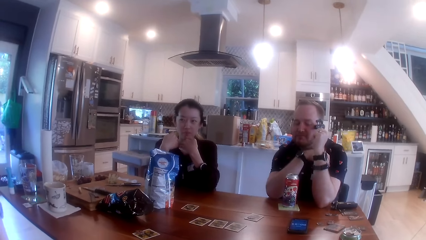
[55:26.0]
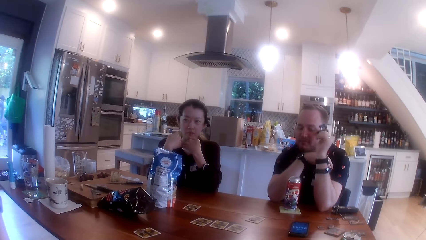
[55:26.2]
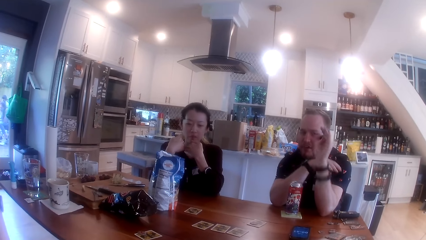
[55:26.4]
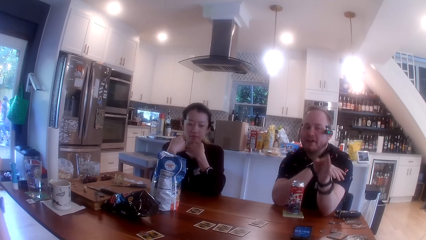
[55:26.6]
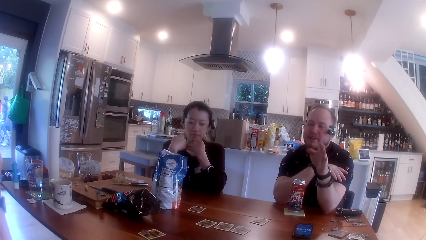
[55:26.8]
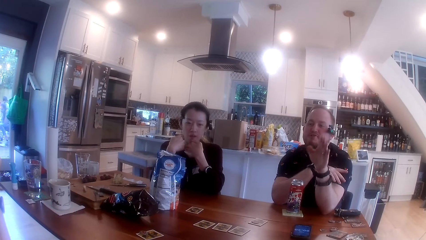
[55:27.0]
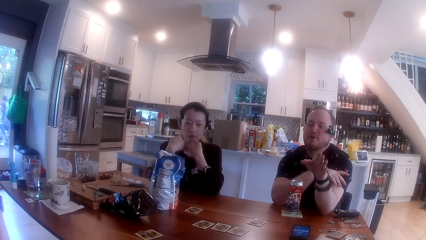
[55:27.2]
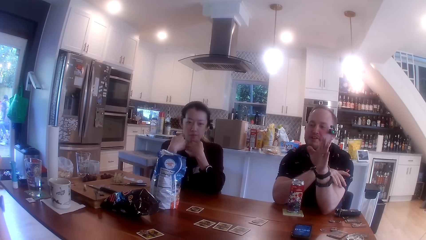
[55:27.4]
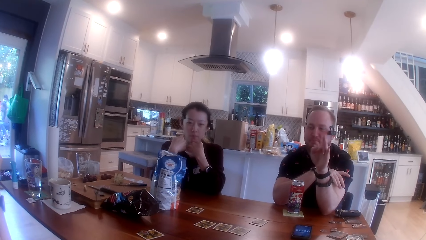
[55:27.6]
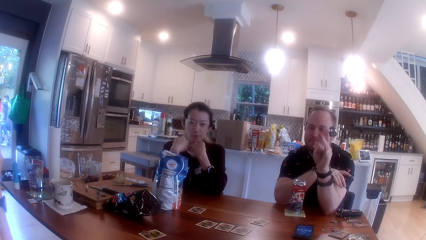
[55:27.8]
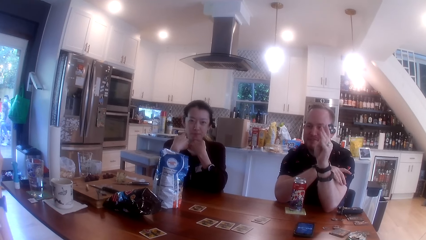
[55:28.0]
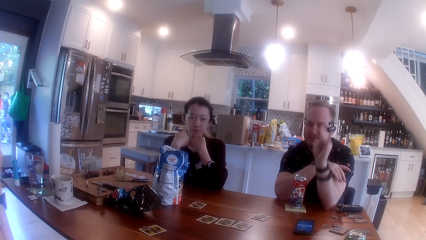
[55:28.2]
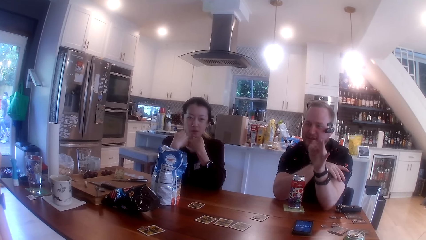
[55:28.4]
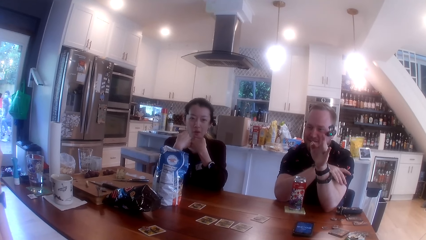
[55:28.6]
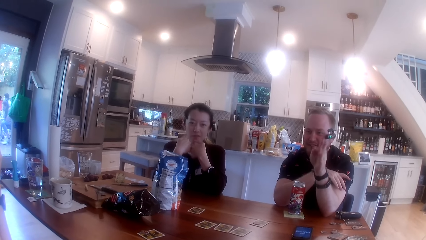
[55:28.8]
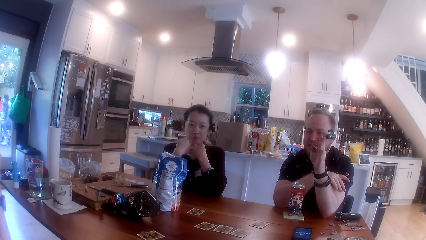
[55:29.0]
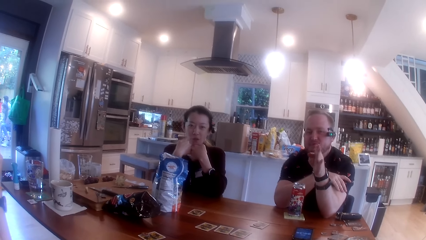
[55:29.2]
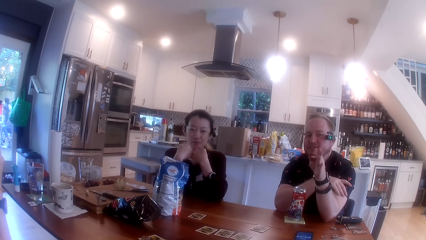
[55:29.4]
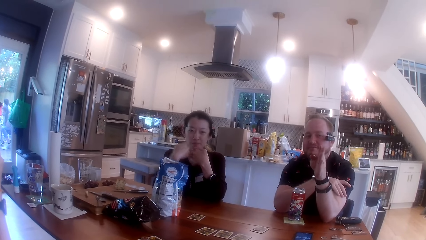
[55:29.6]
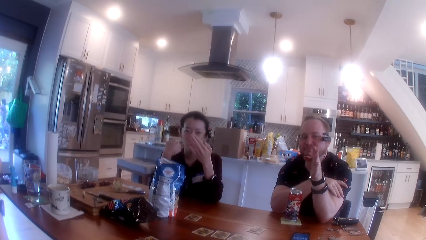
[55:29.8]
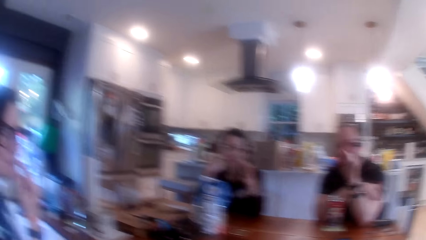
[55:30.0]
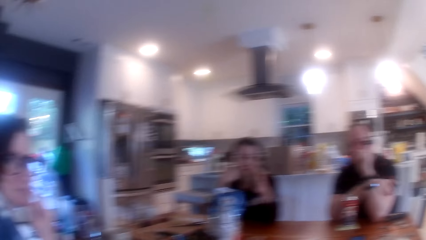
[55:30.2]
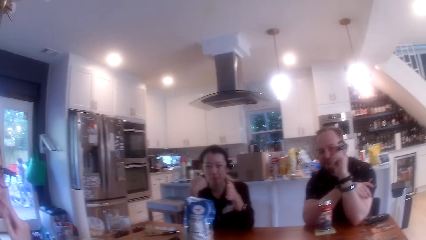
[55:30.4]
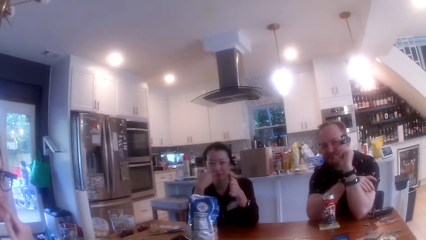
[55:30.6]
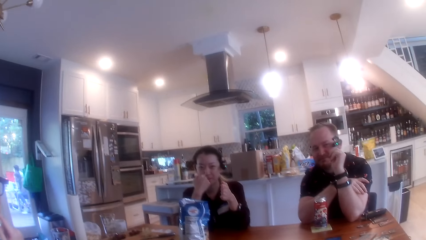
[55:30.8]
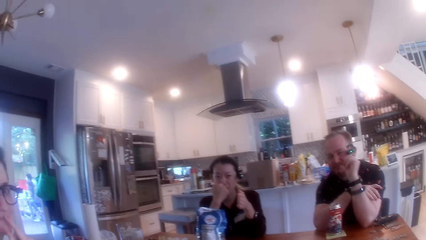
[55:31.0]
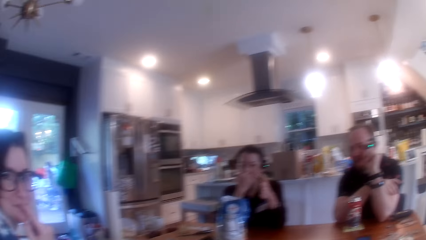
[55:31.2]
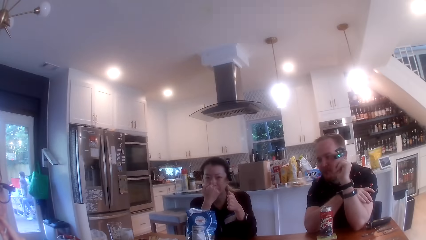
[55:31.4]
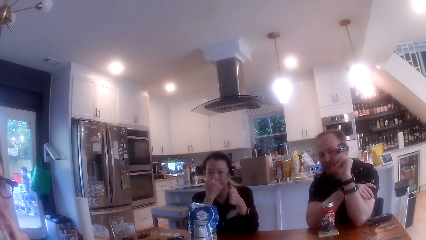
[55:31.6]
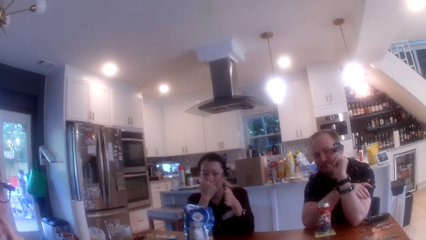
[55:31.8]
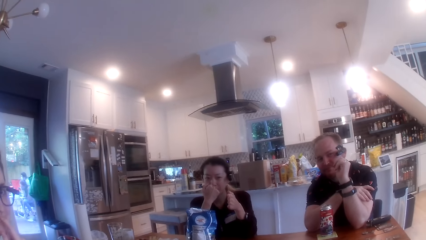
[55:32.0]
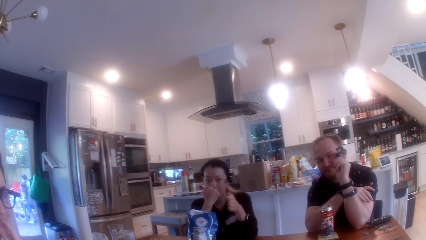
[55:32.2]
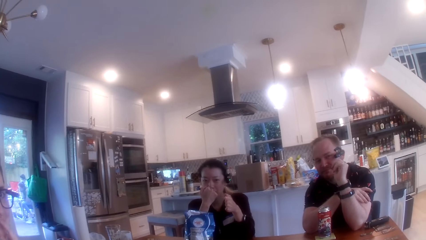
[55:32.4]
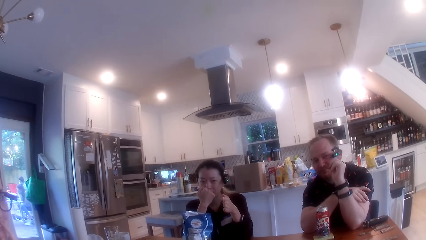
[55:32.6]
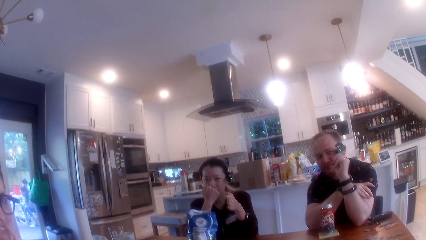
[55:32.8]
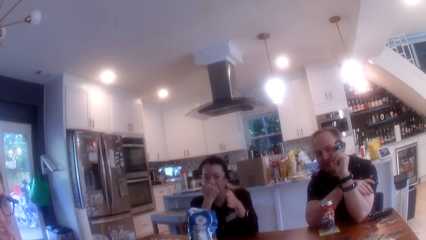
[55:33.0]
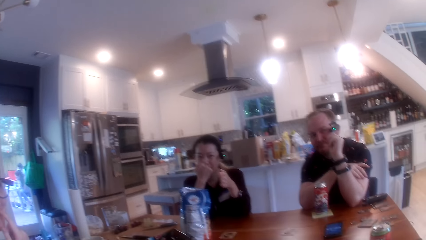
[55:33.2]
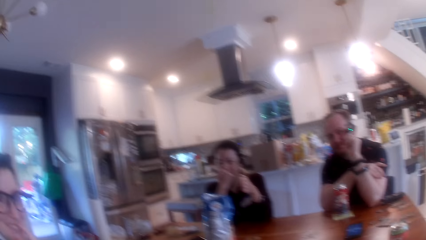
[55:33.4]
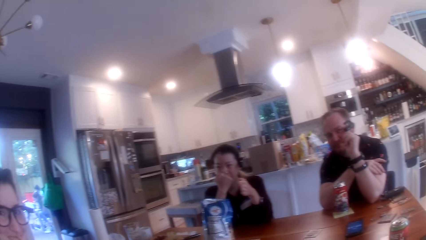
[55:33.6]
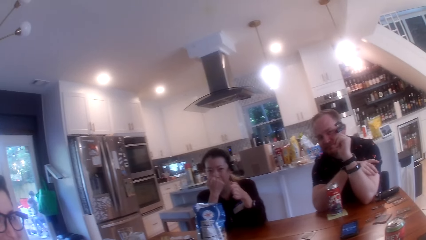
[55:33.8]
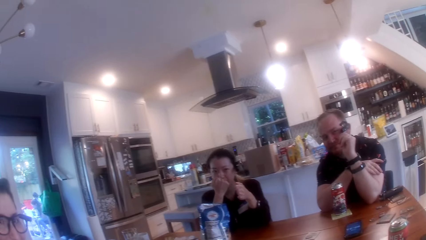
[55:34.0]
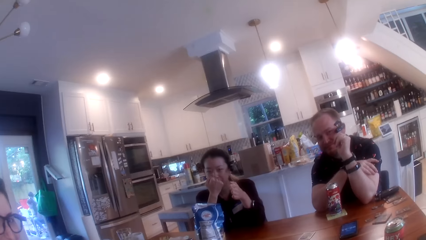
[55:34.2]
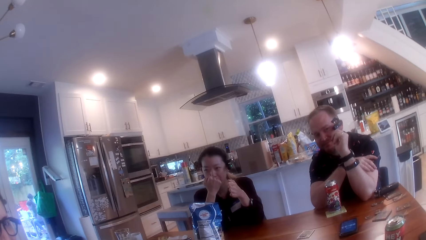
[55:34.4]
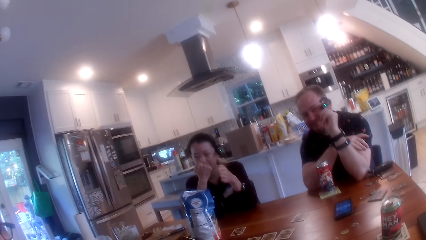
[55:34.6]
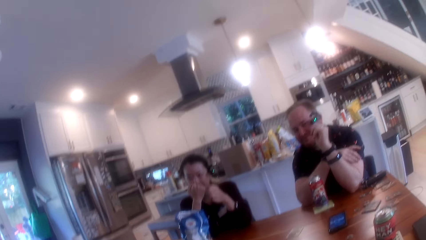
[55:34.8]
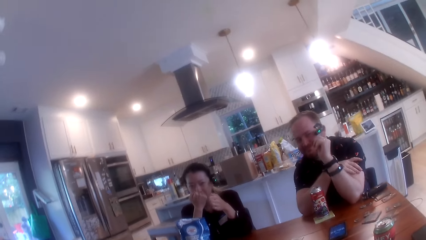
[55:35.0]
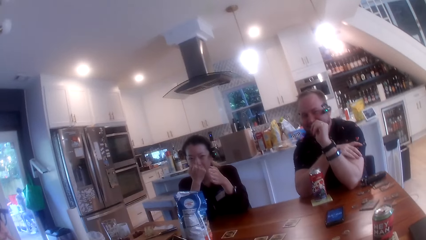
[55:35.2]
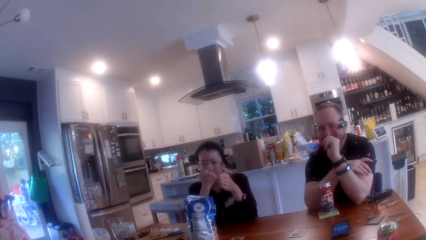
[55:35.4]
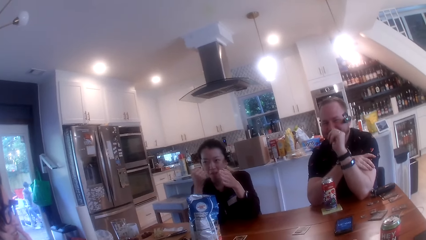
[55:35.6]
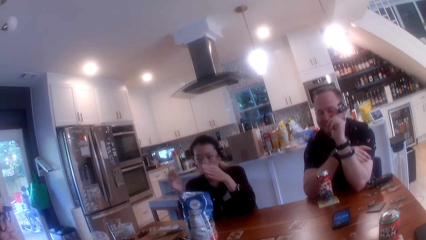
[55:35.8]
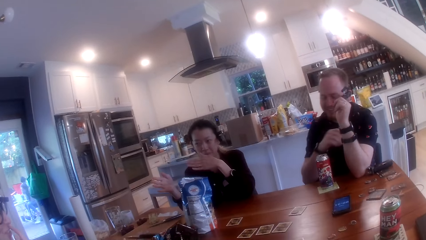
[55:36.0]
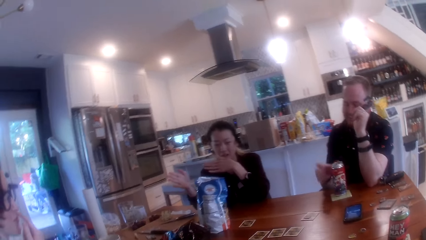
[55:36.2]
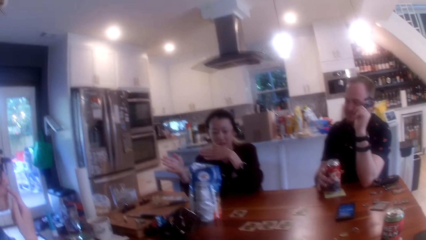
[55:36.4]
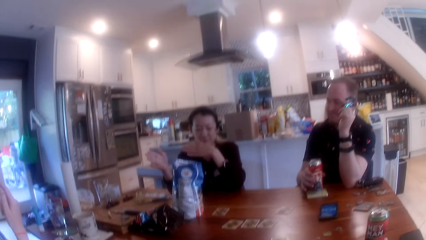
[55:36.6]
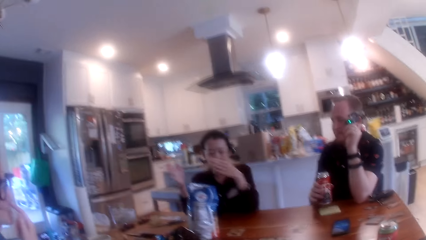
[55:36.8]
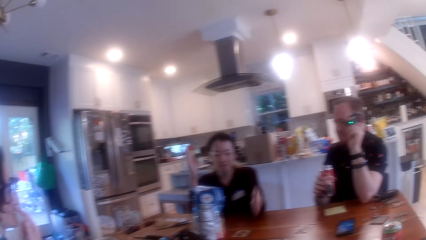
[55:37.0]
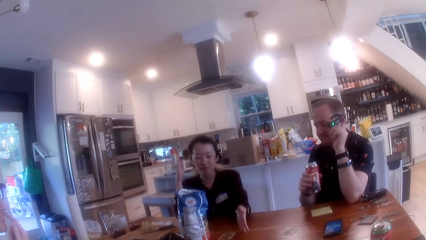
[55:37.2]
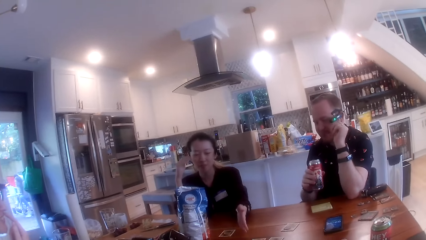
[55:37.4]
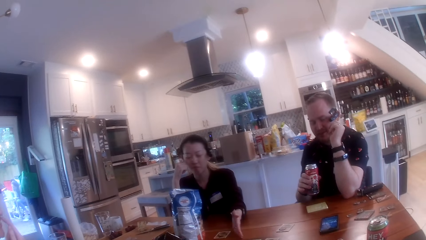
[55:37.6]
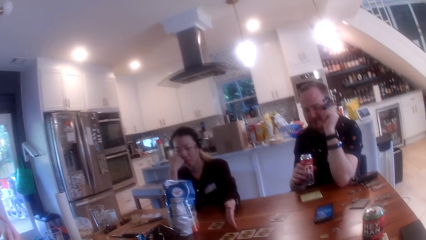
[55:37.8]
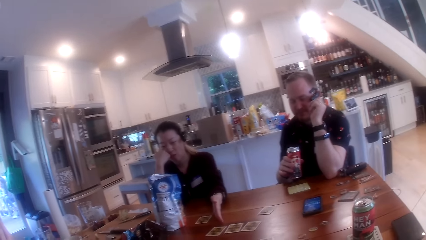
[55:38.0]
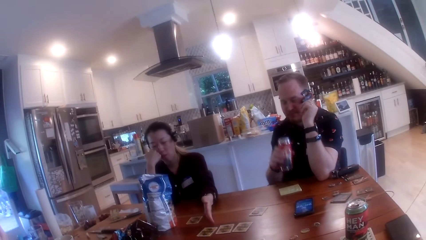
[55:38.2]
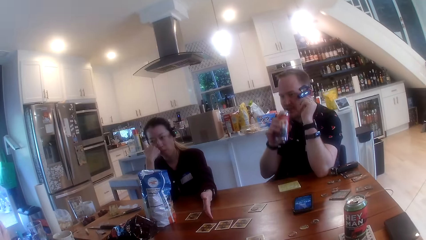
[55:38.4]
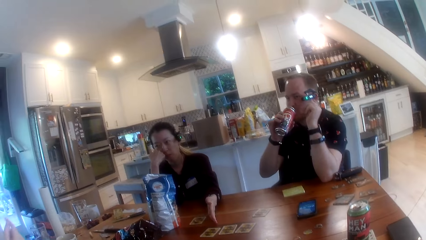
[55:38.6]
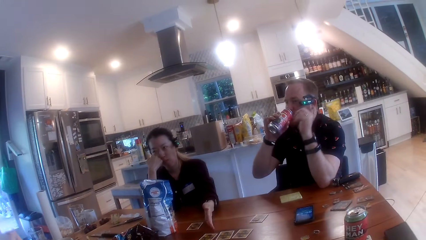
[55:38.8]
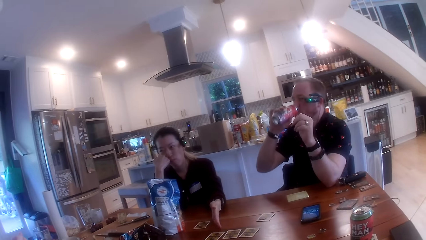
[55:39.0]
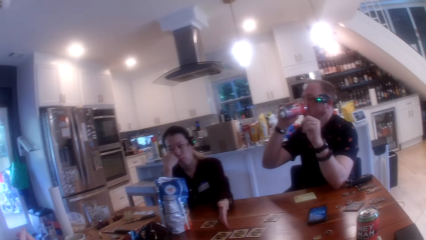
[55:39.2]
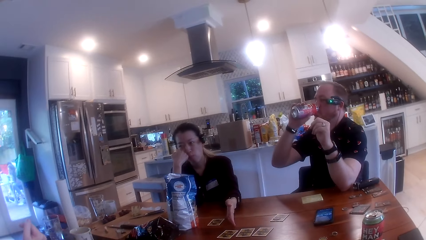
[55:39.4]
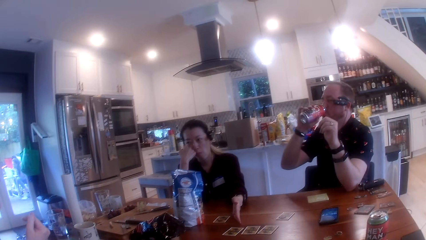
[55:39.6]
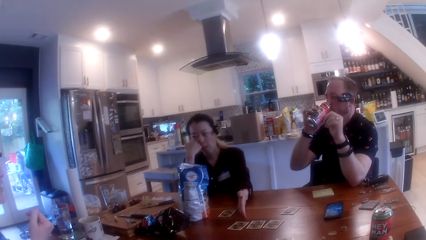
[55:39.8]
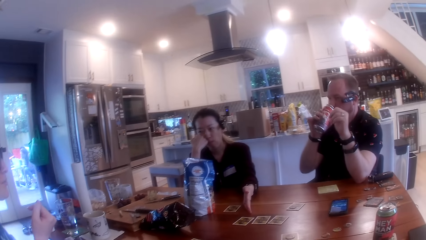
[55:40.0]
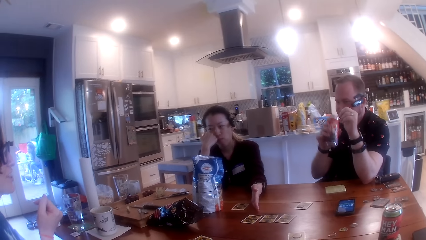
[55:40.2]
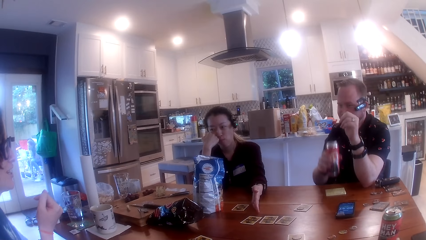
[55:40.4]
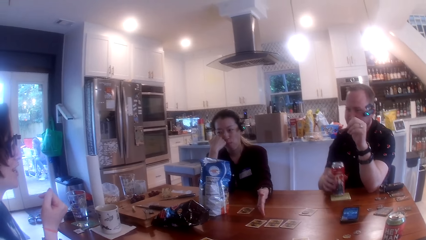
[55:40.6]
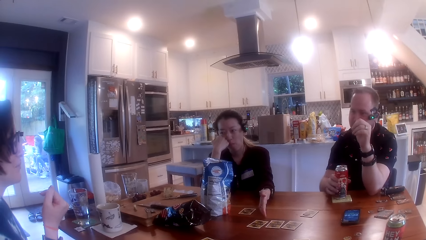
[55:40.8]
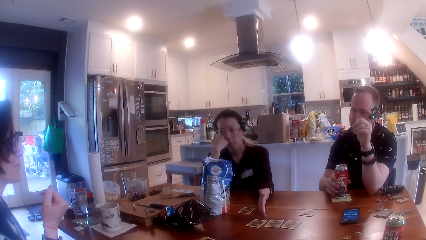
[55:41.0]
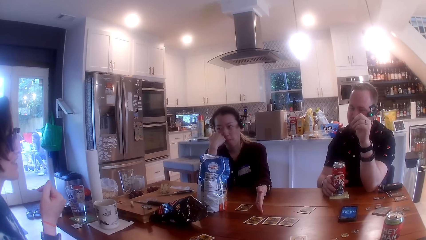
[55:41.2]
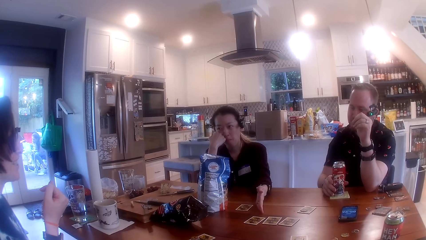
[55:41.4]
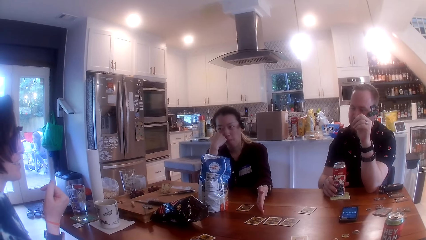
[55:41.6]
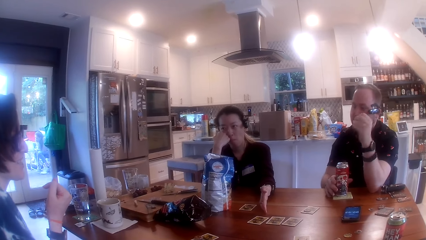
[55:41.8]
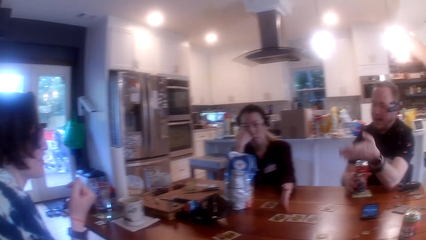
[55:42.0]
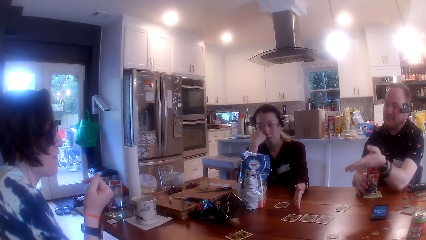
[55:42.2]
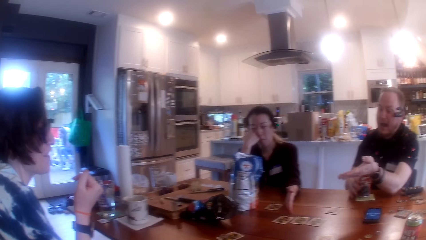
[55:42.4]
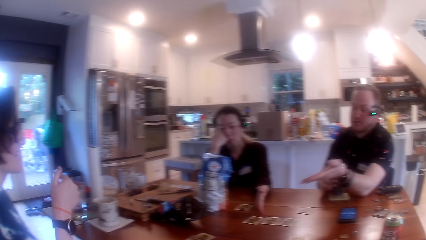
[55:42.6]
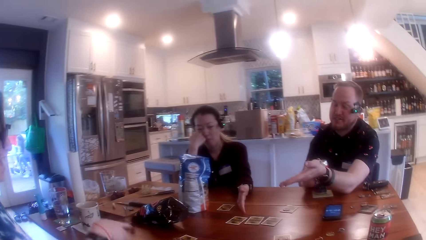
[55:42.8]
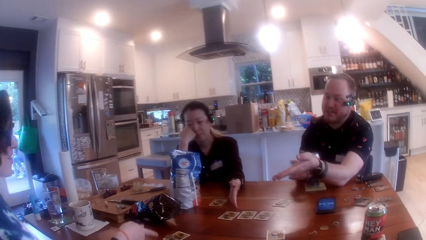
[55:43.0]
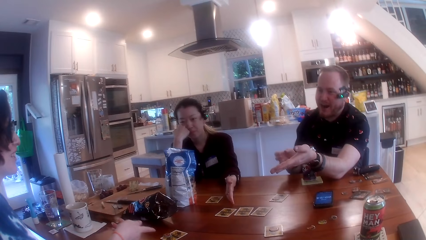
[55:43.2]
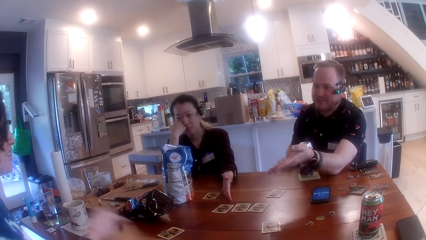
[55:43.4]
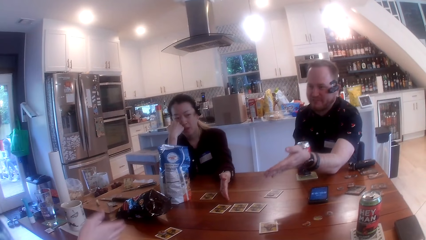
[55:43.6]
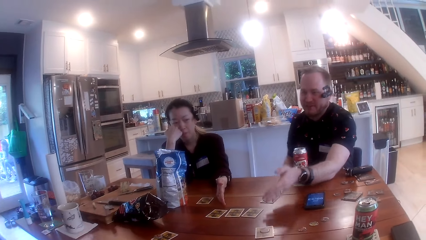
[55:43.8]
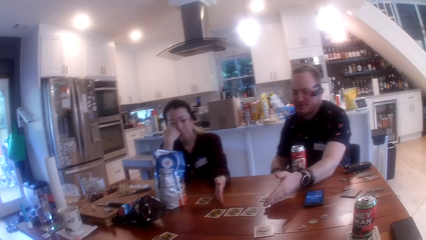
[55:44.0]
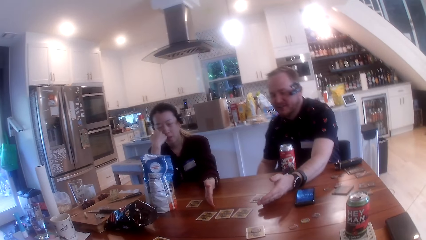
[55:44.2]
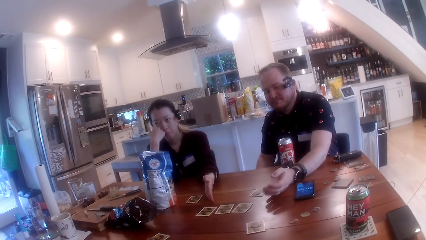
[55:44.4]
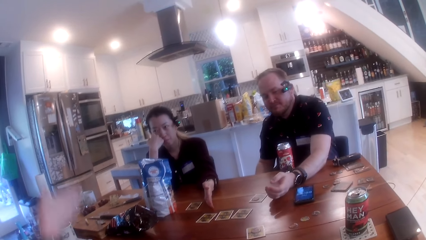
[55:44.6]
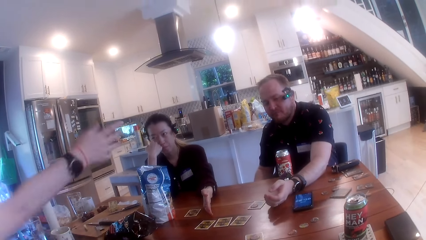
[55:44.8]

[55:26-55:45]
The man takes the canned drink on the table with his right hand. The woman touches the table with her left hand. The man drinks the canned drink in his right hand and puts the canned drink down on the table with his right hand.
